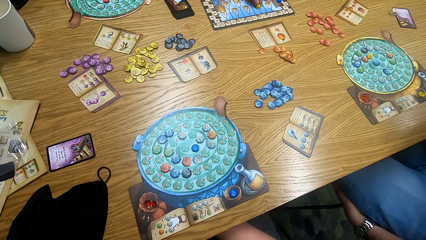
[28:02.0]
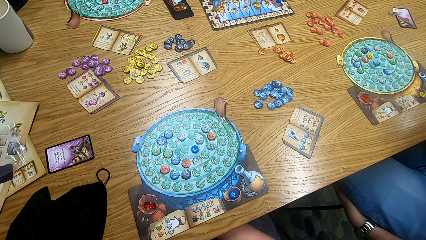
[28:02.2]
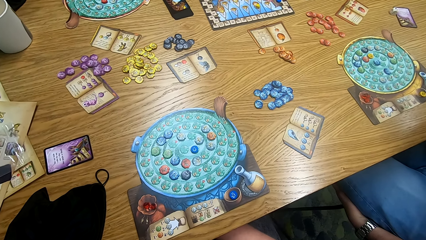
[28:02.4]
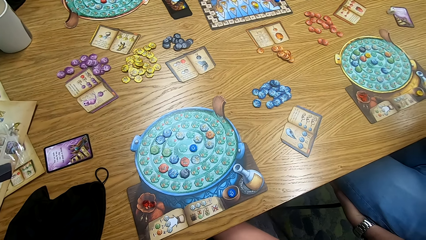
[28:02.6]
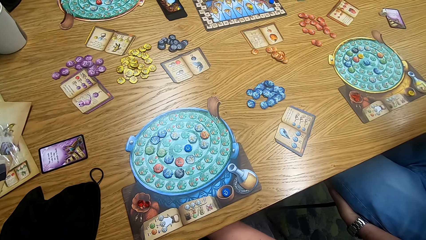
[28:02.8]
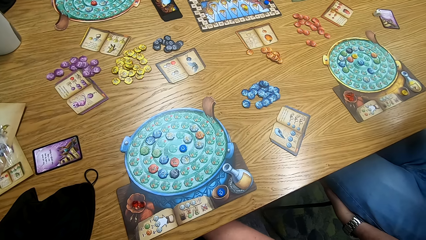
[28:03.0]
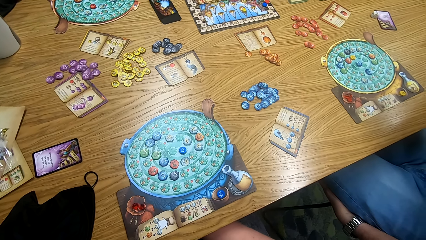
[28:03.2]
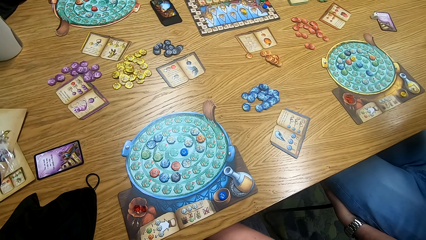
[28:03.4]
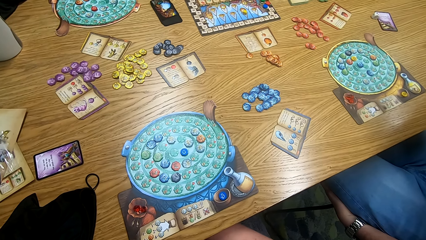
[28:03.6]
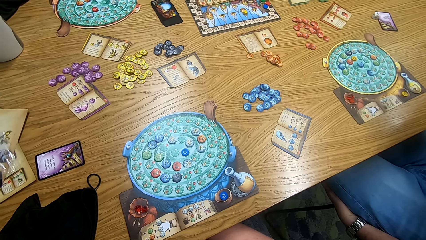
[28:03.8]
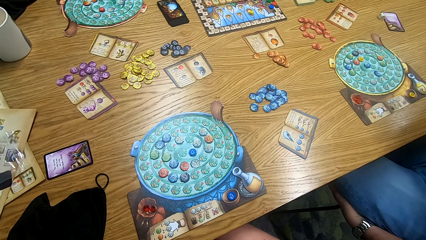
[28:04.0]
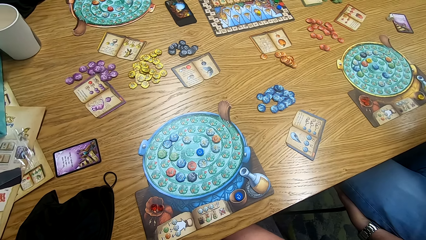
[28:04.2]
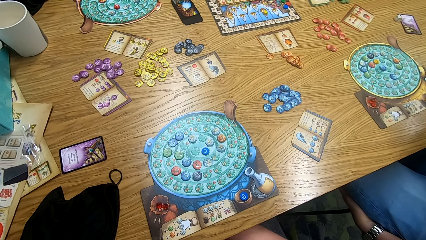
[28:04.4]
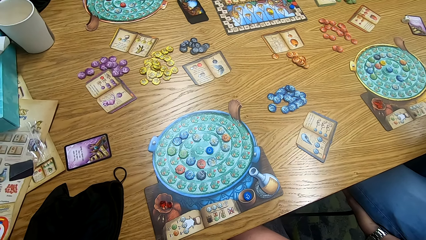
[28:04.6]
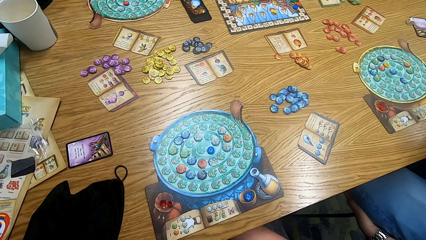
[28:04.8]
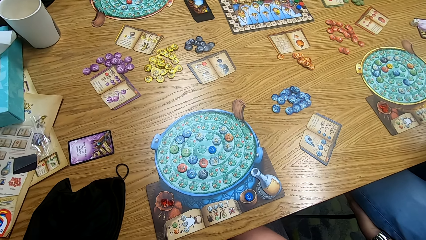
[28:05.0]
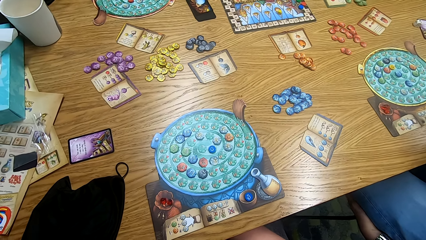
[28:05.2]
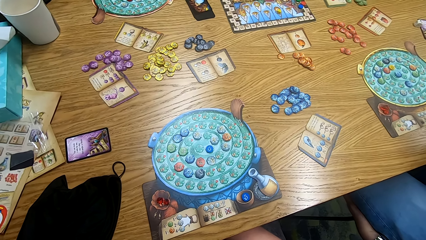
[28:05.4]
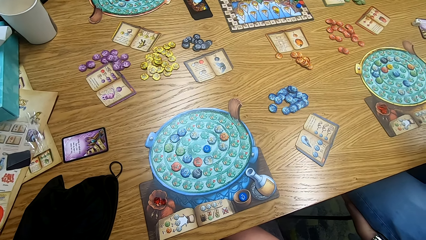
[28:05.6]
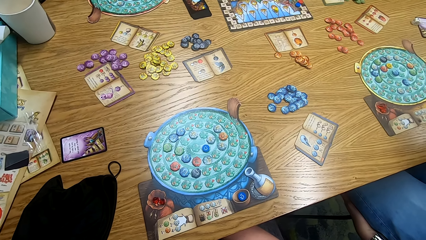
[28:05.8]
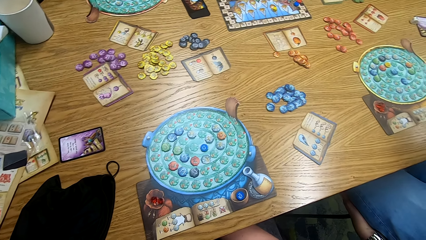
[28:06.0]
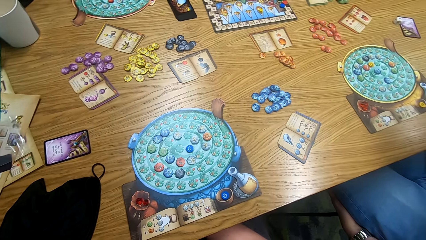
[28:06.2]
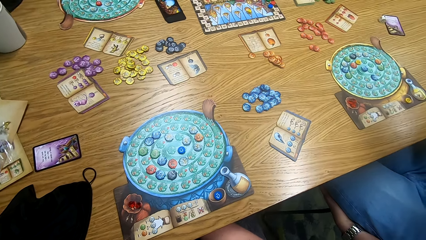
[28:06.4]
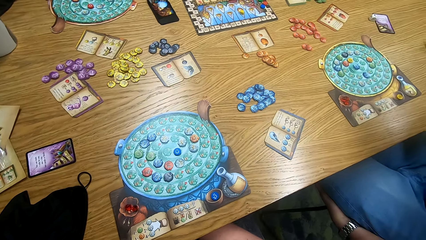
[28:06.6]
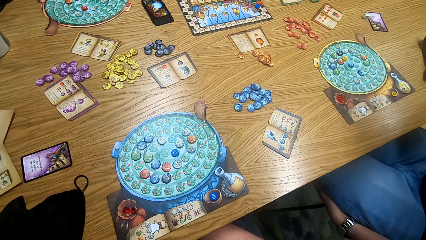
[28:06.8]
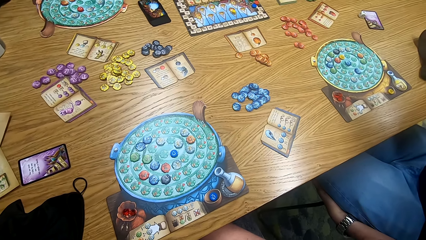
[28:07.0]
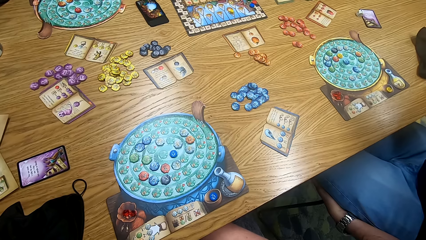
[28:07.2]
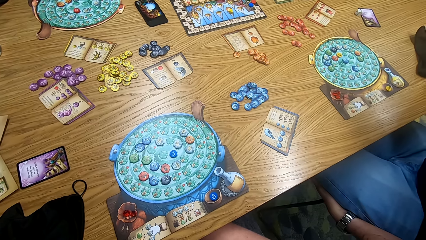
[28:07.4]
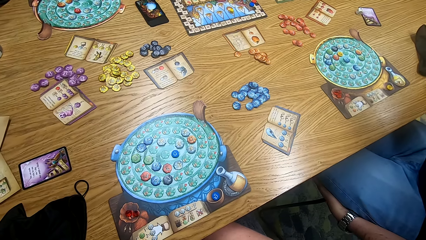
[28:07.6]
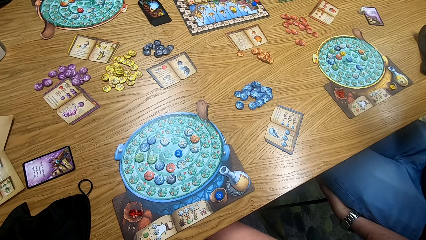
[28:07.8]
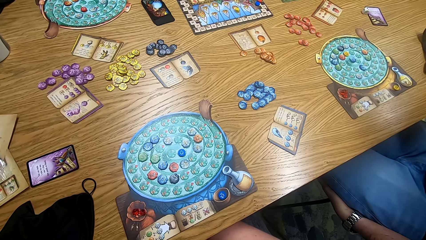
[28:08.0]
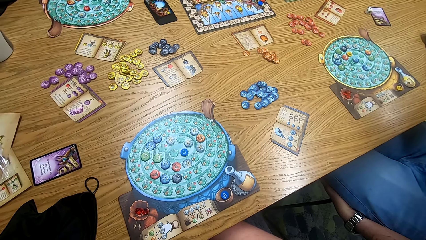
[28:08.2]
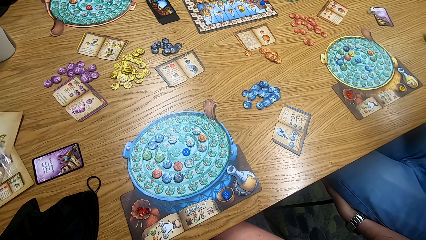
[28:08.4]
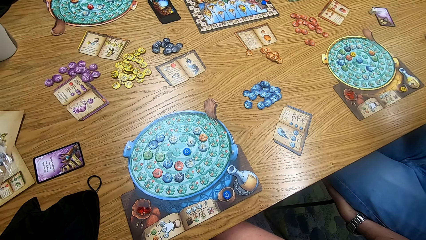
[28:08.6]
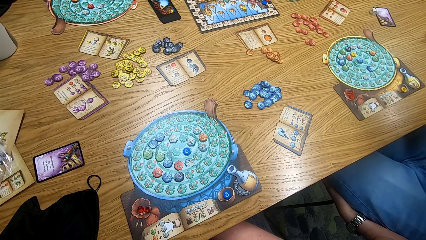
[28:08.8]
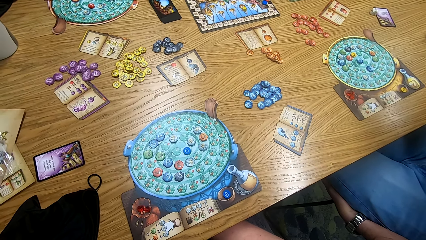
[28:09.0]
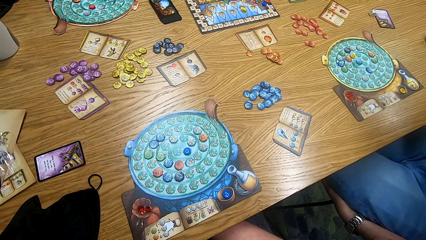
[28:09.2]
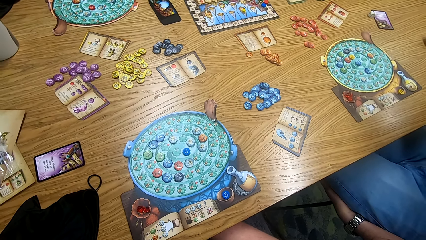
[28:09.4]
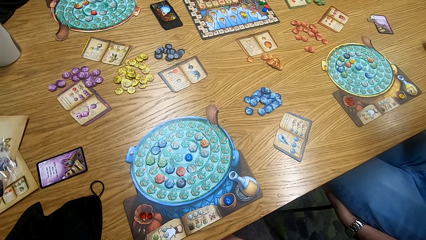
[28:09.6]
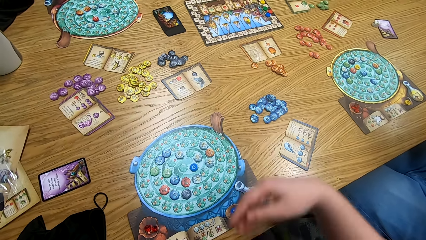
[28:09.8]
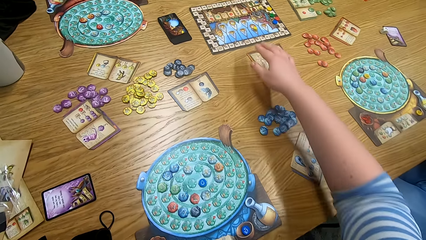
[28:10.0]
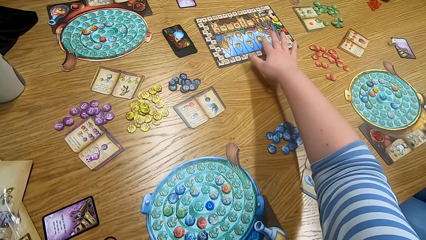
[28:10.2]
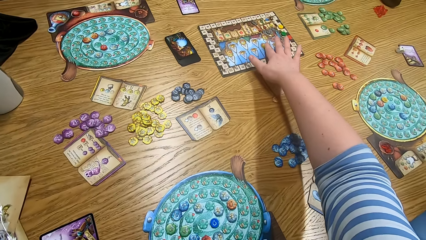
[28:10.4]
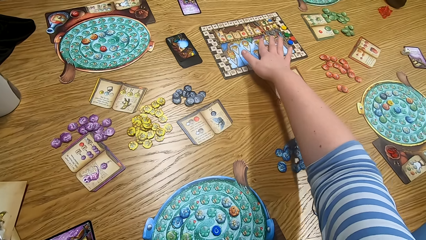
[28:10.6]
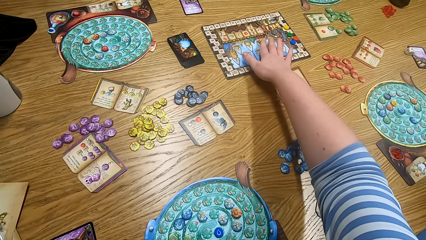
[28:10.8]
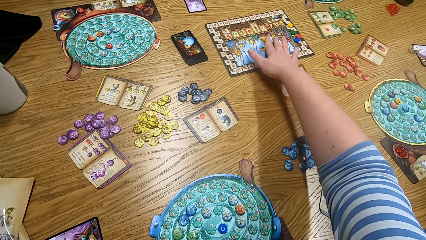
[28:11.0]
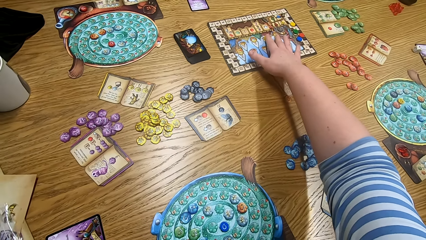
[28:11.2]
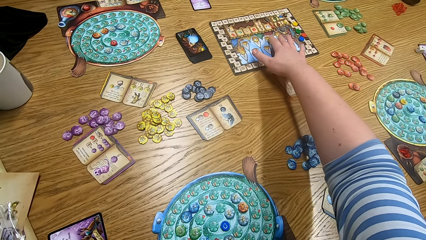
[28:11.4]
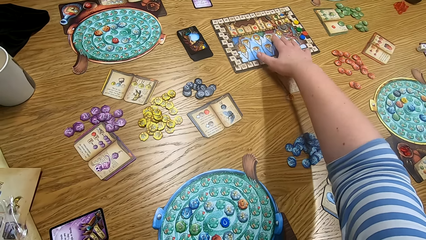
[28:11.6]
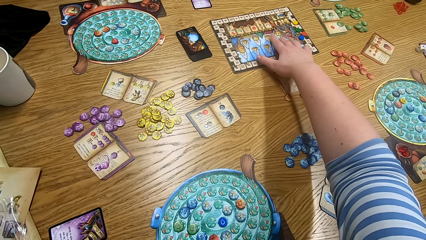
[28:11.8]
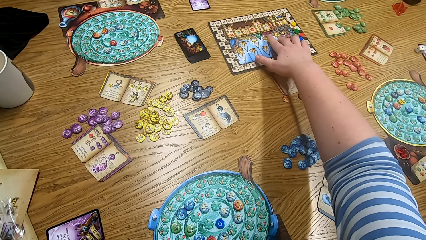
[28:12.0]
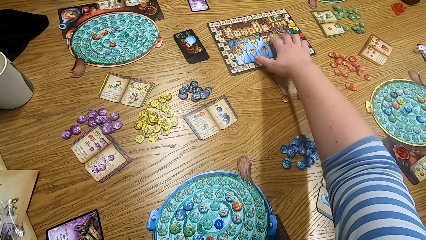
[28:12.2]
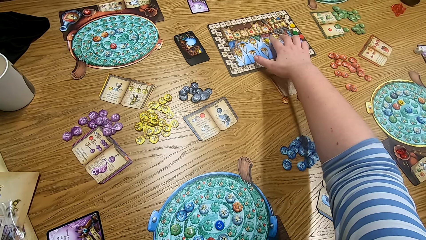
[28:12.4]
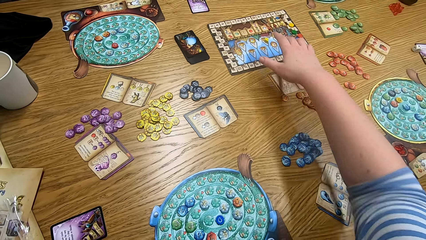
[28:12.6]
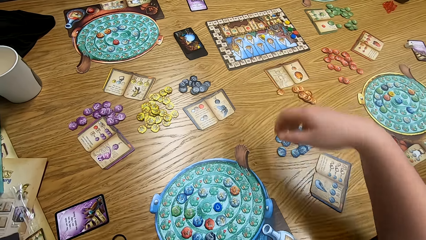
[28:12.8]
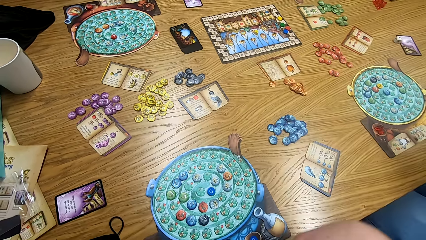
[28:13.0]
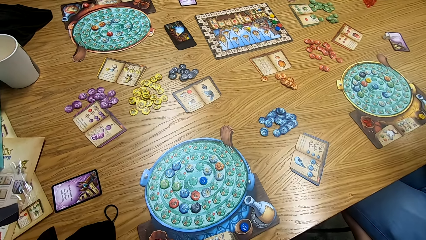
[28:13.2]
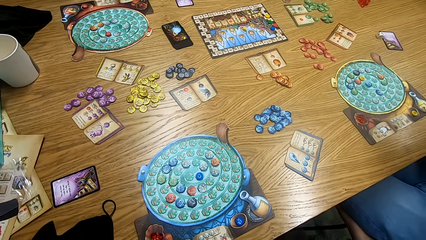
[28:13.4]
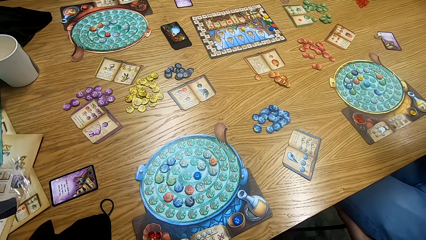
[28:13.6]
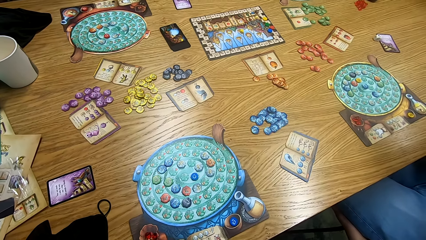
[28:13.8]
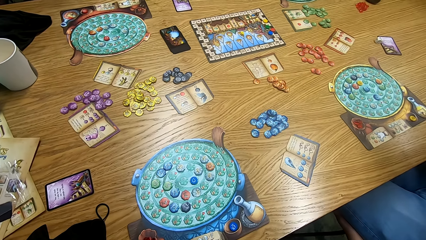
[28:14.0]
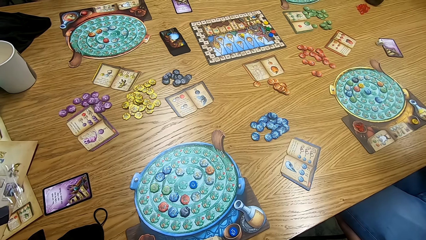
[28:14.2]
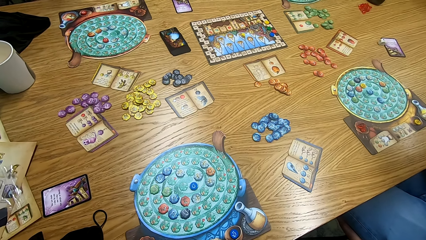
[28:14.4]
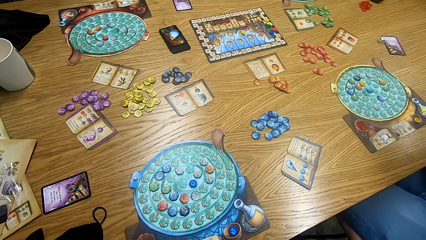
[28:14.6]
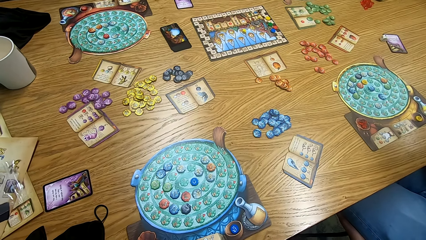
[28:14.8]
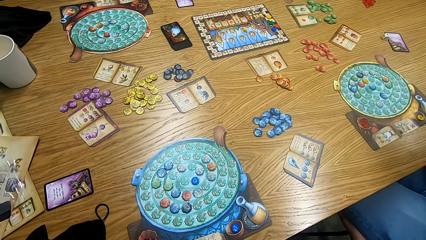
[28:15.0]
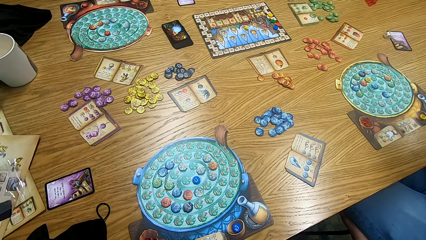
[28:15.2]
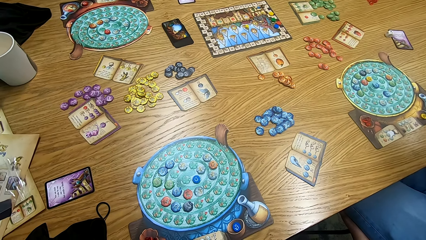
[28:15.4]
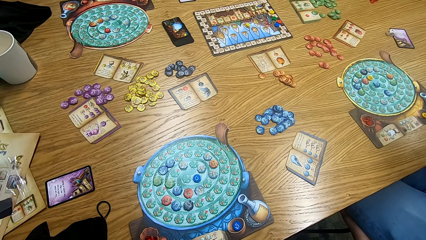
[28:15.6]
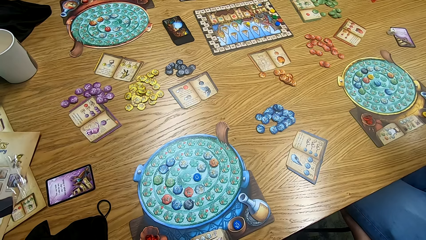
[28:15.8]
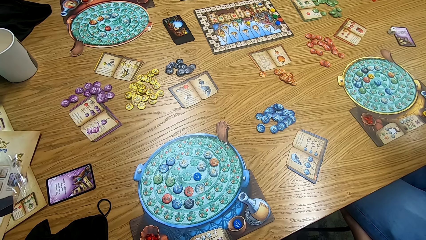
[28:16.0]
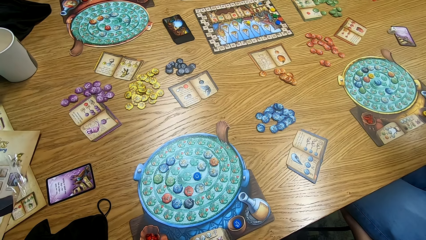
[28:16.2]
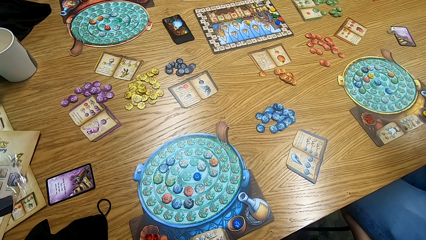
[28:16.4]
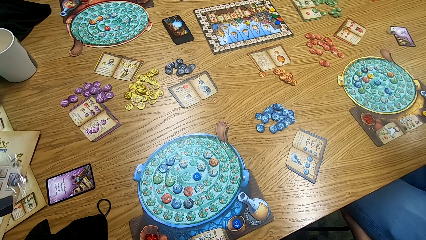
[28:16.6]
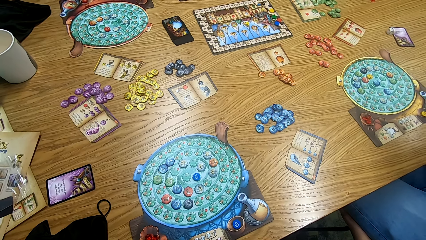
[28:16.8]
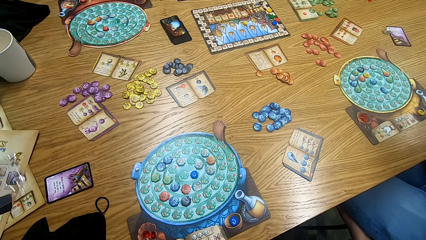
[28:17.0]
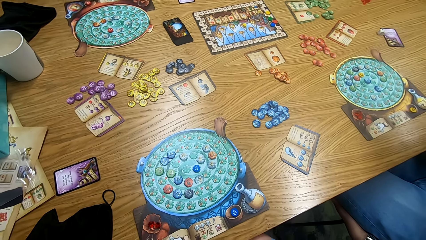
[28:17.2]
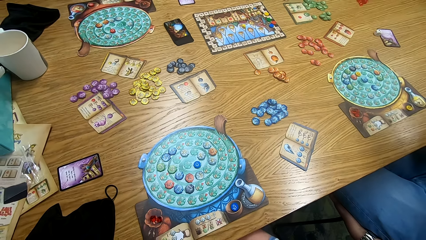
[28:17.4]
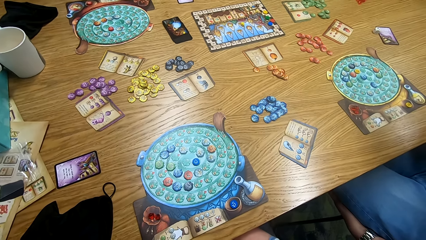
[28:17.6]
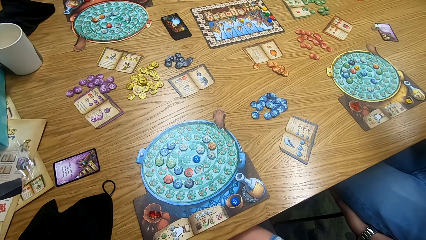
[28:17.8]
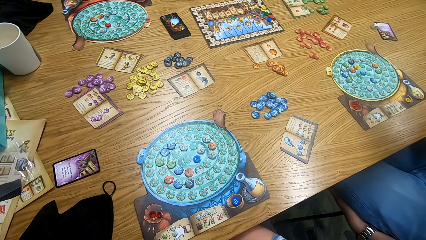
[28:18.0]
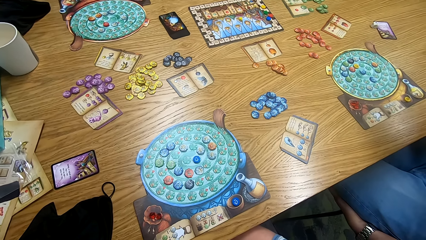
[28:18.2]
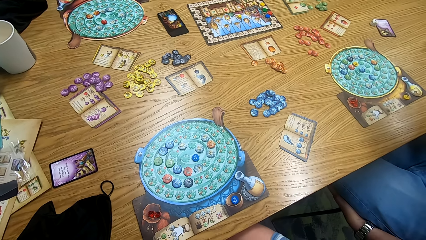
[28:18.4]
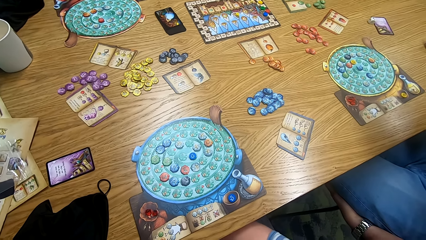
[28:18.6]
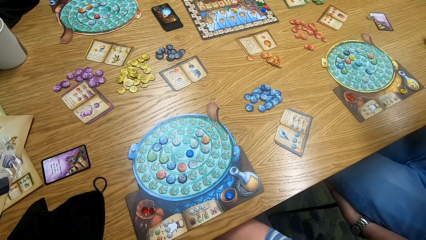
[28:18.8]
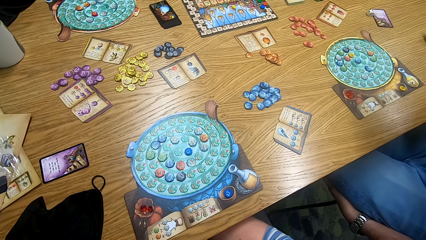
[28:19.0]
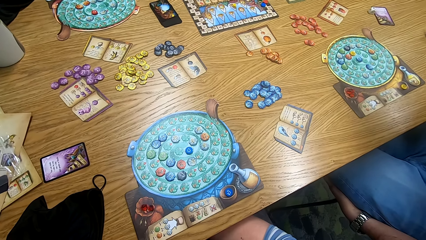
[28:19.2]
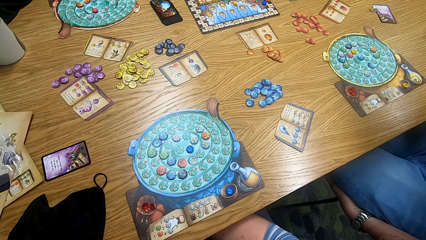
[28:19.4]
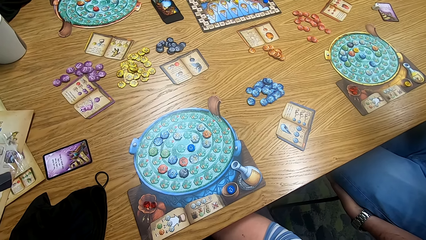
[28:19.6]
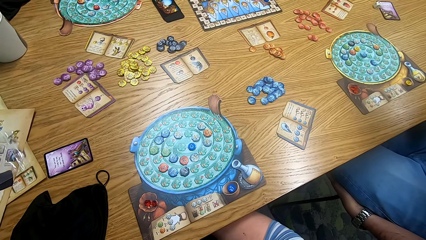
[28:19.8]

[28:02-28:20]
A man plays the game. The camera wearer looks around. They look at the game board. They play scrabble. They look around.
